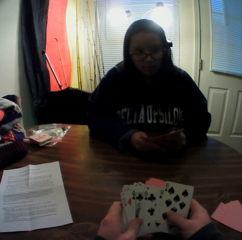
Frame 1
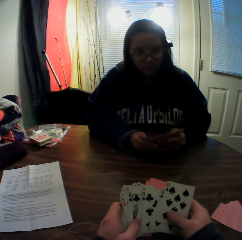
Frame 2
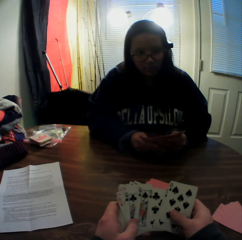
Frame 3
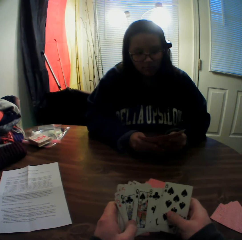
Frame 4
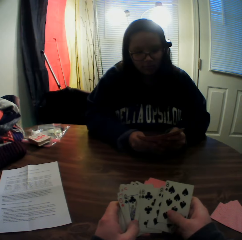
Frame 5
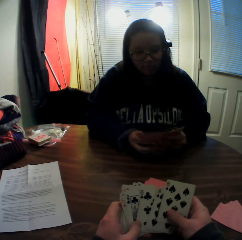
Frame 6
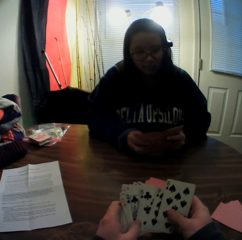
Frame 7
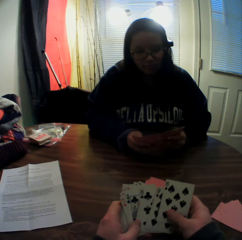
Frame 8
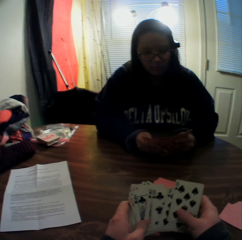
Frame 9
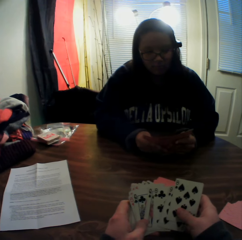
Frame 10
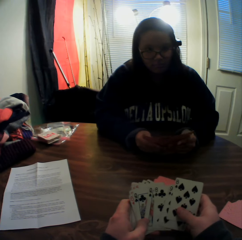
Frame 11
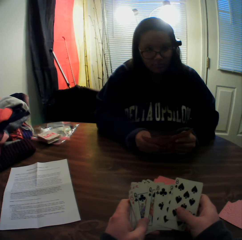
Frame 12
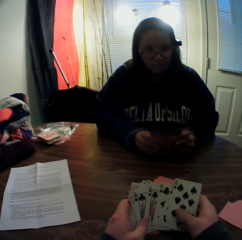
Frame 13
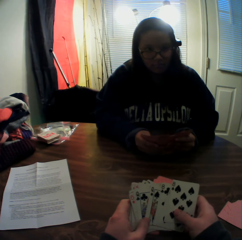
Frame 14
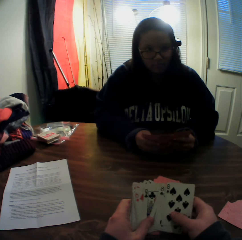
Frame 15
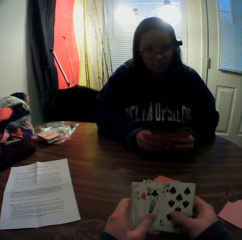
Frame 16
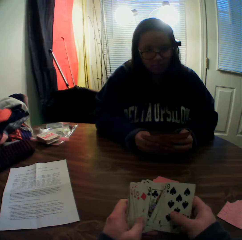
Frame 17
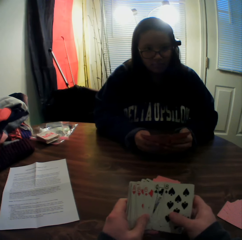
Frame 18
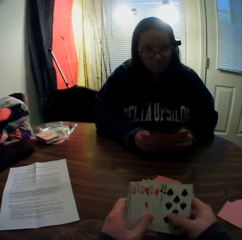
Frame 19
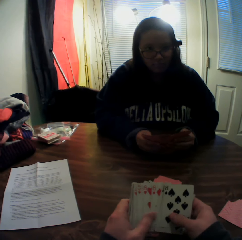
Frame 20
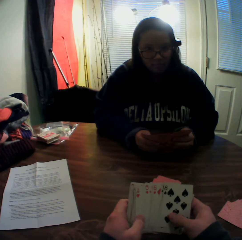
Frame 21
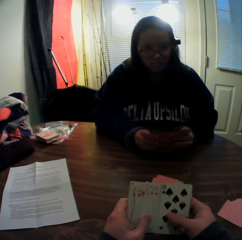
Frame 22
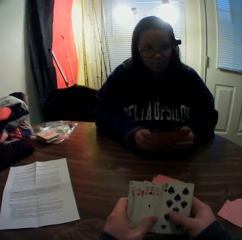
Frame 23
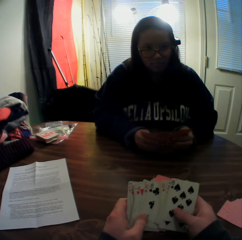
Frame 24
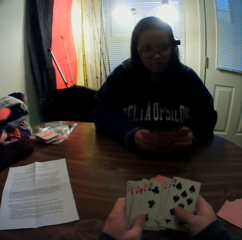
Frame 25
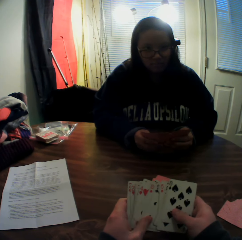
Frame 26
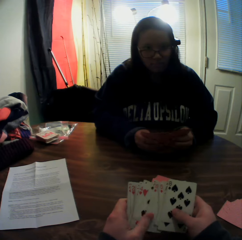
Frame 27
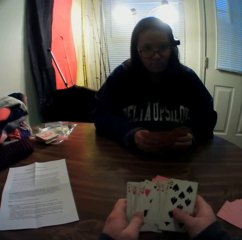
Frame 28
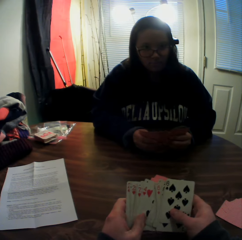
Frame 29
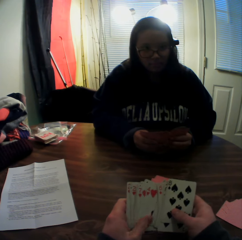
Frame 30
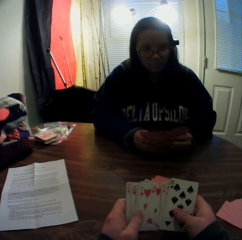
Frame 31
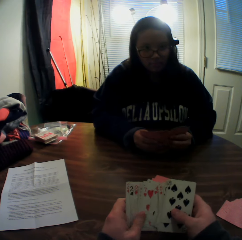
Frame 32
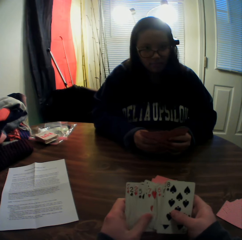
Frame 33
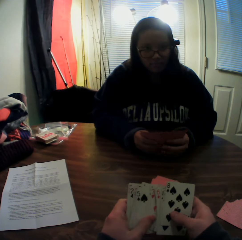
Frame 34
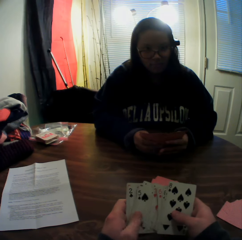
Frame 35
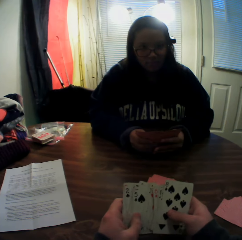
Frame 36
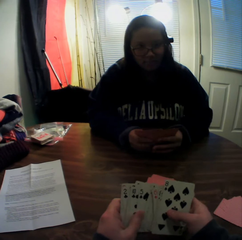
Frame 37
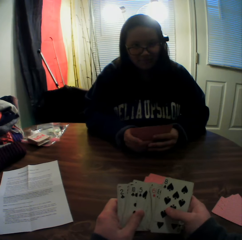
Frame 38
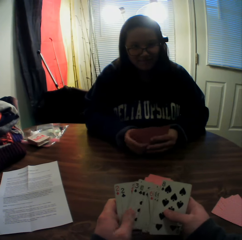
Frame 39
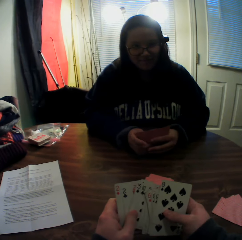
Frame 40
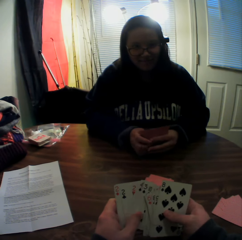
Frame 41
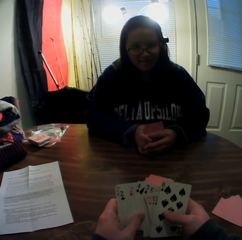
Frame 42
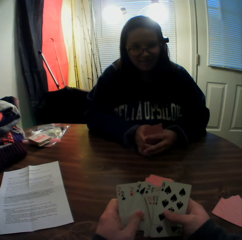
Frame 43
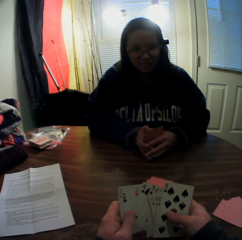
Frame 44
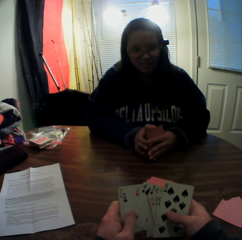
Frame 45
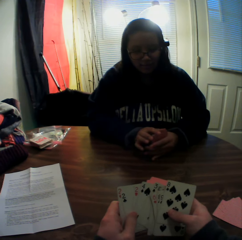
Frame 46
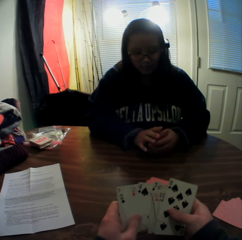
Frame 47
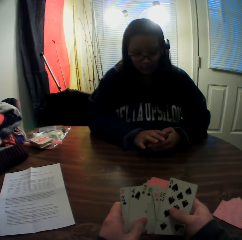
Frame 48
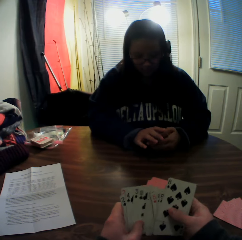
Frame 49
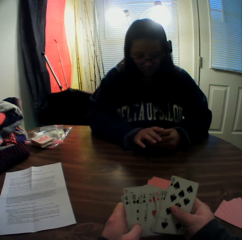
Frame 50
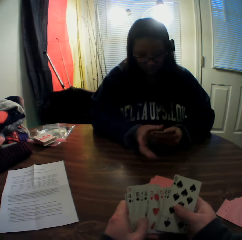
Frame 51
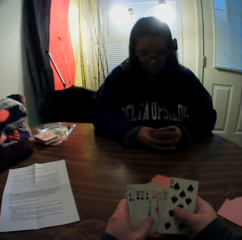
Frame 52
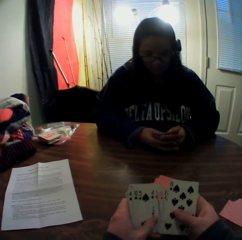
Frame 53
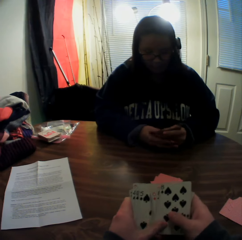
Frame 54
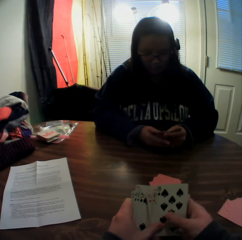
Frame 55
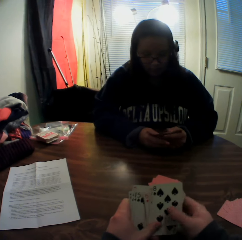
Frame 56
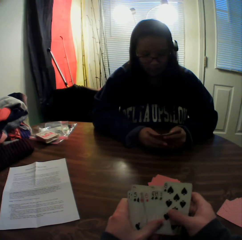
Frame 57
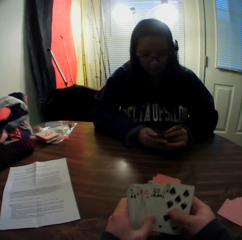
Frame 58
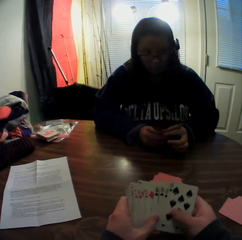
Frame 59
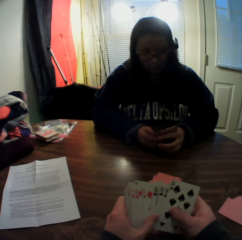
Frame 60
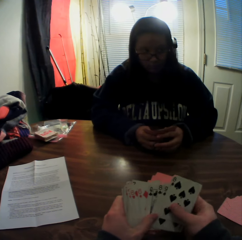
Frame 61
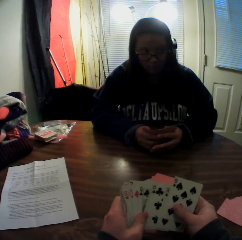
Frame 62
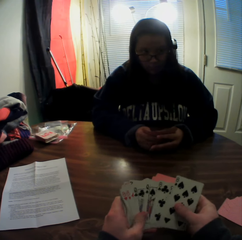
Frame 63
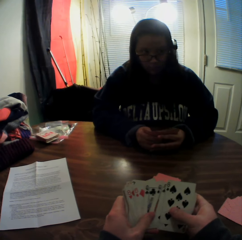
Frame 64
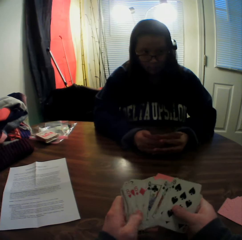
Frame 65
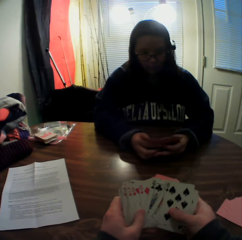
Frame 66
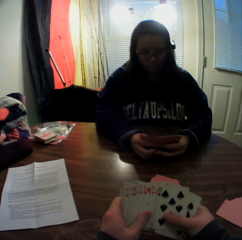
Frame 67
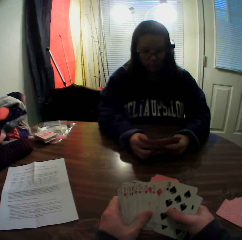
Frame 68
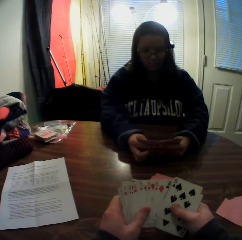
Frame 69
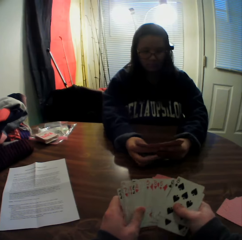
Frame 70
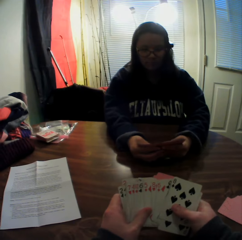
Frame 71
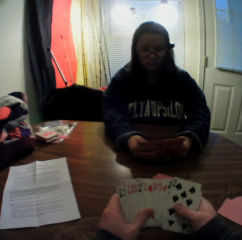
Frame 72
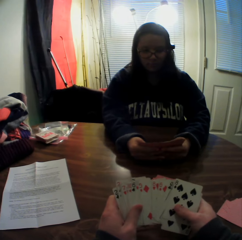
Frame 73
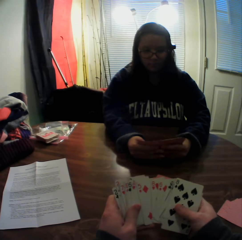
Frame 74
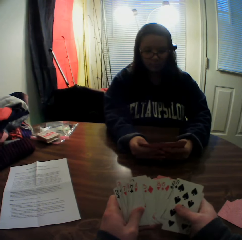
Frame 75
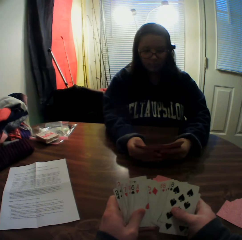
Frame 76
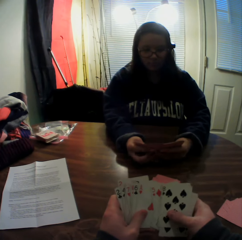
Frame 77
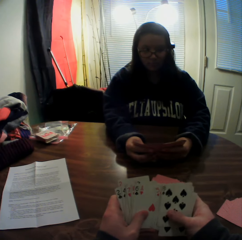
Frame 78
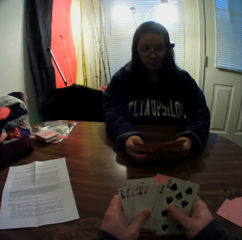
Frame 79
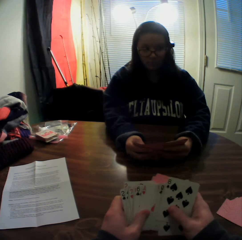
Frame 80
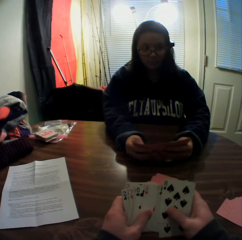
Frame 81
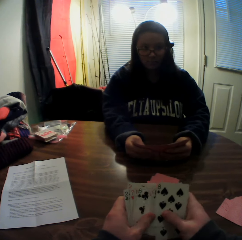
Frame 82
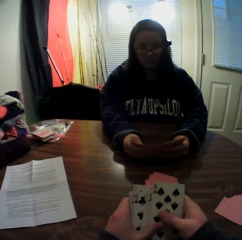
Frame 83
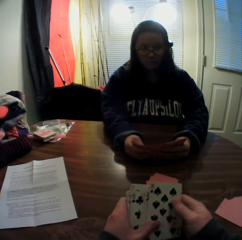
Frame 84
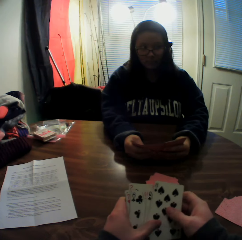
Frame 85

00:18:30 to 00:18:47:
The woman slides the cards. The camera wearer slides the cards. The woman slides the cards. The camera wearer slides the cards. The woman stretches her hands.

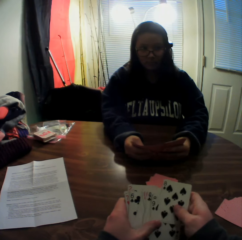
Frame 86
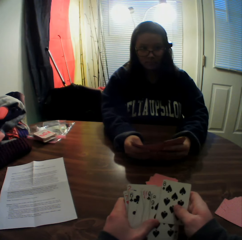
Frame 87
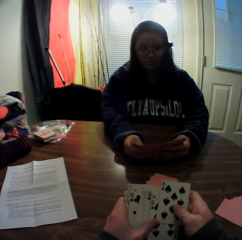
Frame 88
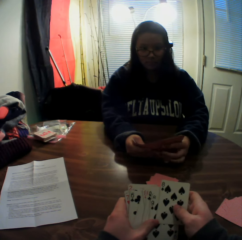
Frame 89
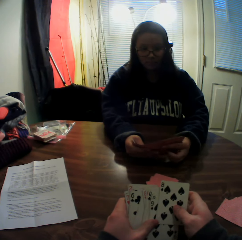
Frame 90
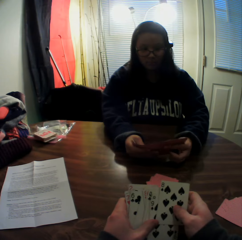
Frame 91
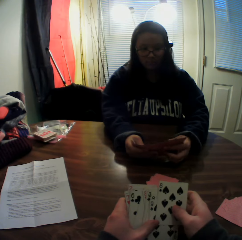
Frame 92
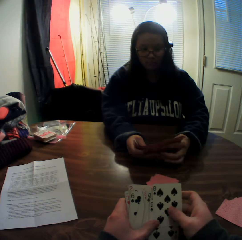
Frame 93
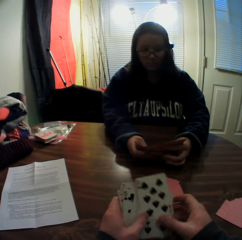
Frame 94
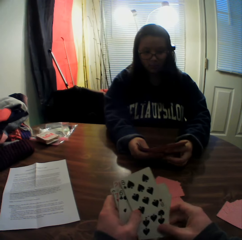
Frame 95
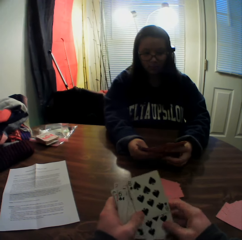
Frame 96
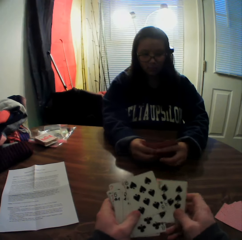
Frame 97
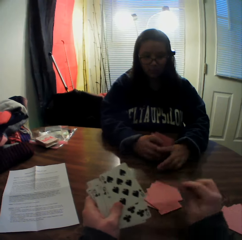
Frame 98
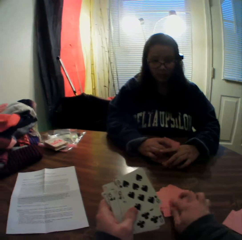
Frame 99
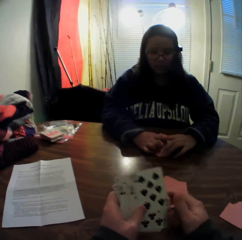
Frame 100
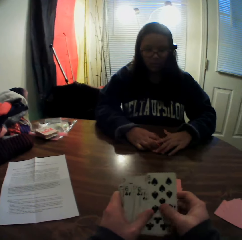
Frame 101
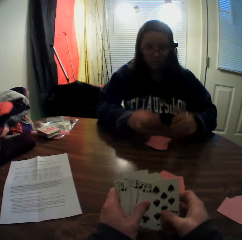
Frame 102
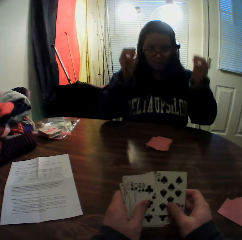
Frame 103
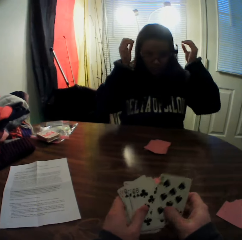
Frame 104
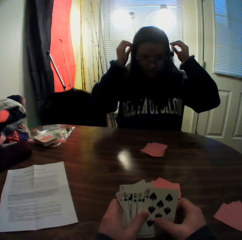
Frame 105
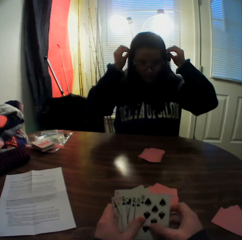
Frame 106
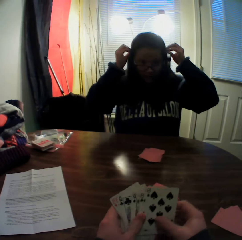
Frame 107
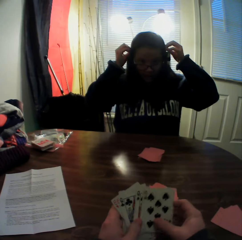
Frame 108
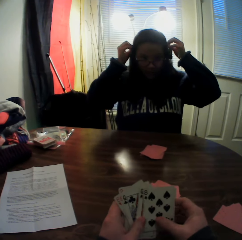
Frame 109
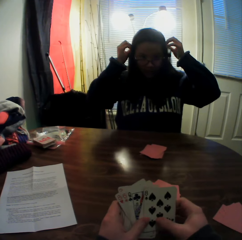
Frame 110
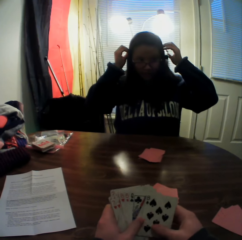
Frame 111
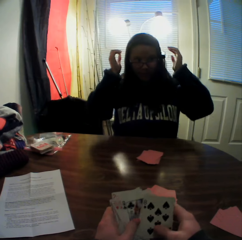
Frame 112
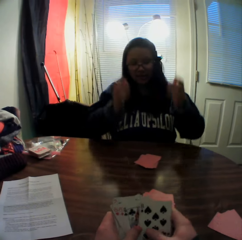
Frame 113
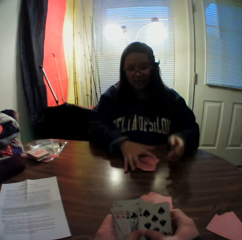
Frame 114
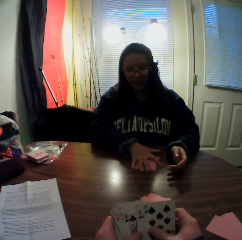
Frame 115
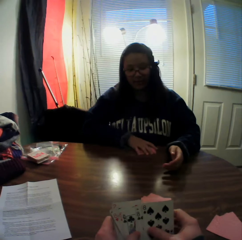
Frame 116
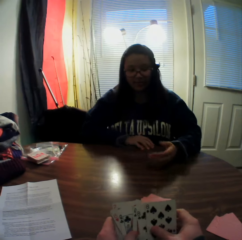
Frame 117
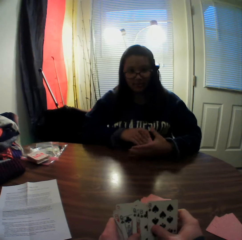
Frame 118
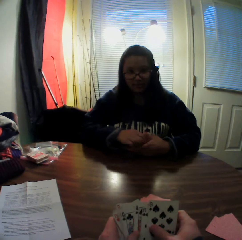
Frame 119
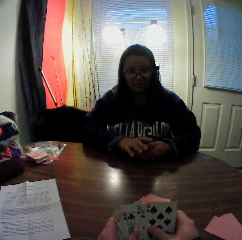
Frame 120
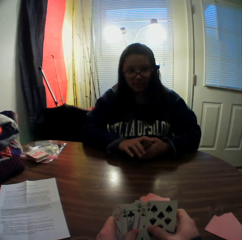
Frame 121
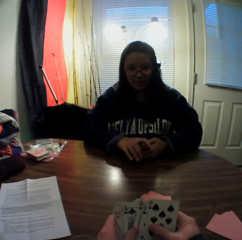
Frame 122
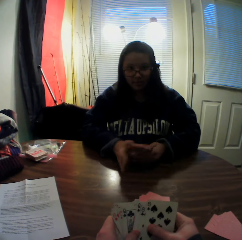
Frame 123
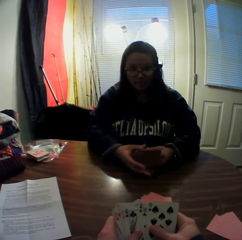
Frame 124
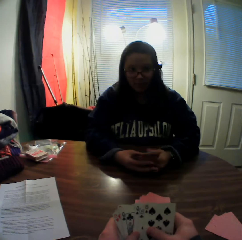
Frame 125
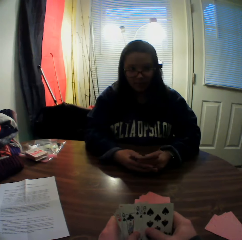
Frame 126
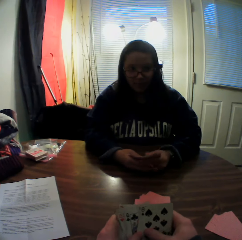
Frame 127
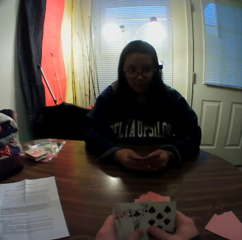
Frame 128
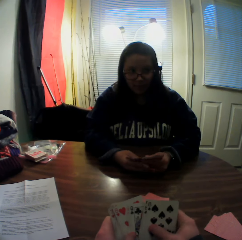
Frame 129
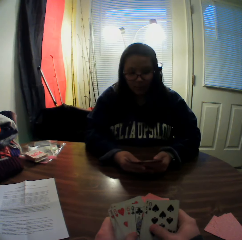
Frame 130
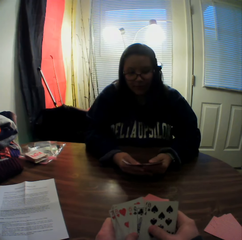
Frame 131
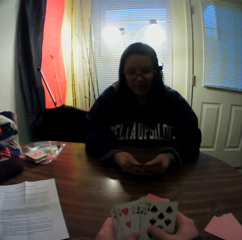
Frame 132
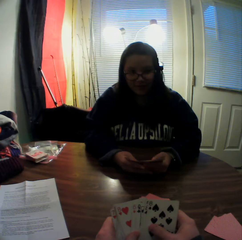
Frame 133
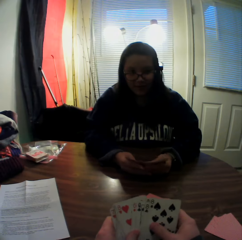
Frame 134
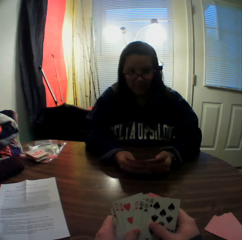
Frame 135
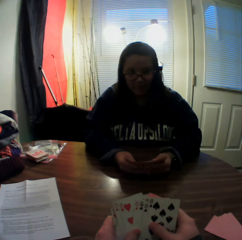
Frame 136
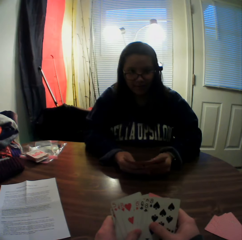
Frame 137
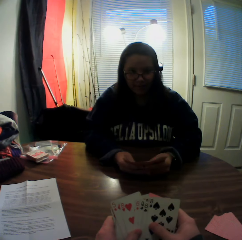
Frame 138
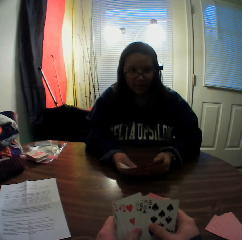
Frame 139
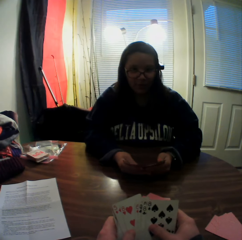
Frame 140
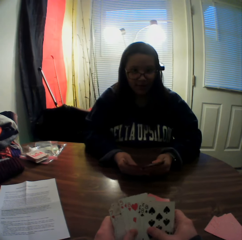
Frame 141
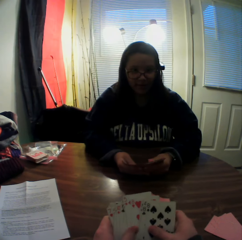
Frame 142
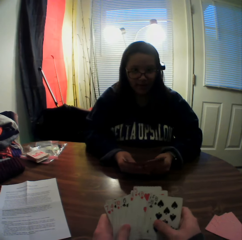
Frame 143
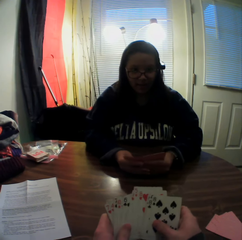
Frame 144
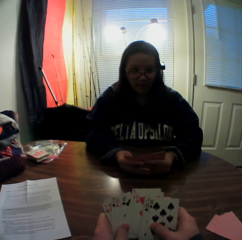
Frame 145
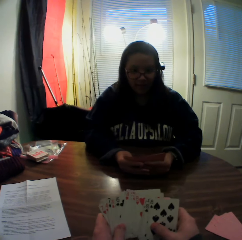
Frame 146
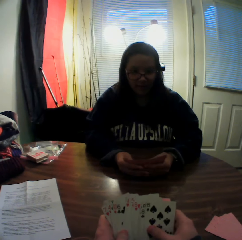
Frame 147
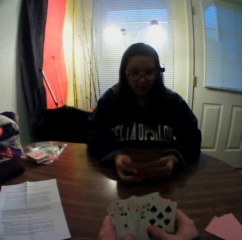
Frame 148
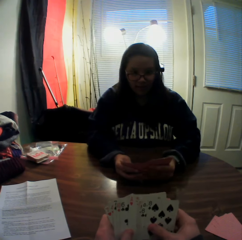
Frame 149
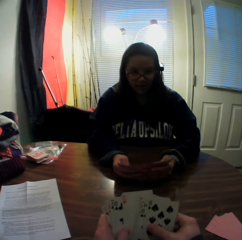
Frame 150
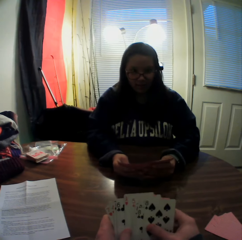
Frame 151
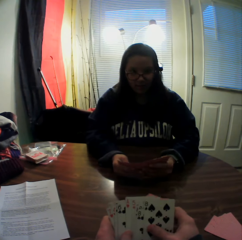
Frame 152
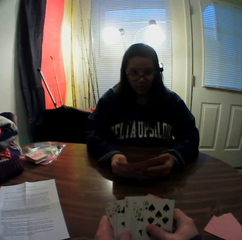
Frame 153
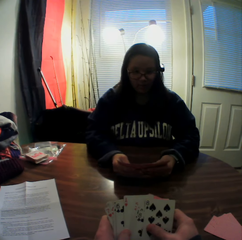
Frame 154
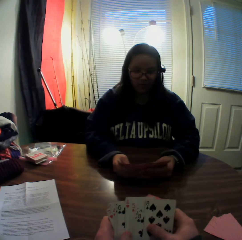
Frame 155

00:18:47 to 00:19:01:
The camera wearer holds a card. He picks a card from the stack of cards in his hands with his right hand. He drops the card onto the table. A woman drops the stack of cards in her hands onto the table. The woman adjusts a camera with both hands and touches the ears. The camera wearer flips through the stack of cards in his hands. He slides the cards. The woman packs the stack of cards on the table with her right hand, pulls the cards, and holds the cards in both hands. The camera wearer slides the cards. The woman flips through the stack of cards in her hands and shrugs the shoulders. The camera wearer slides the cards.
